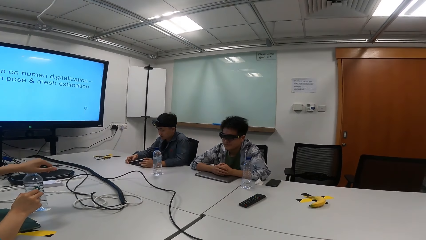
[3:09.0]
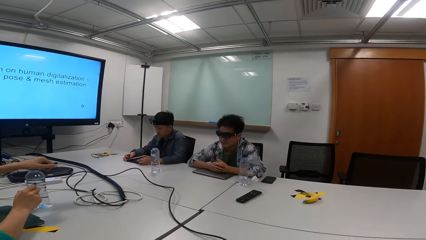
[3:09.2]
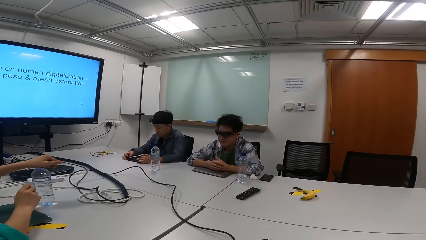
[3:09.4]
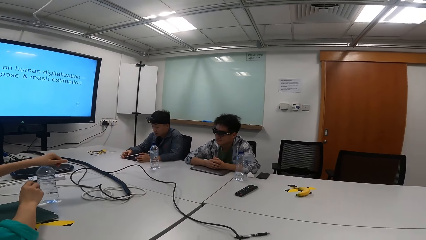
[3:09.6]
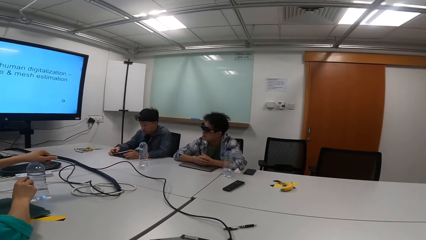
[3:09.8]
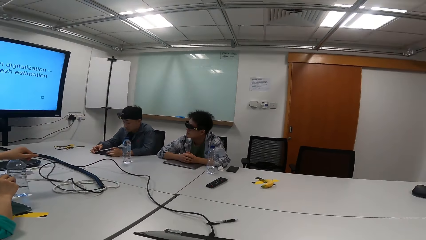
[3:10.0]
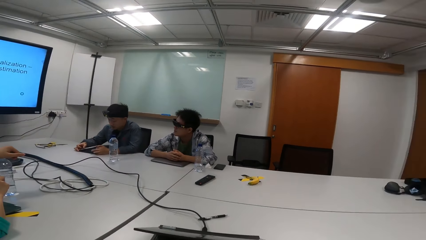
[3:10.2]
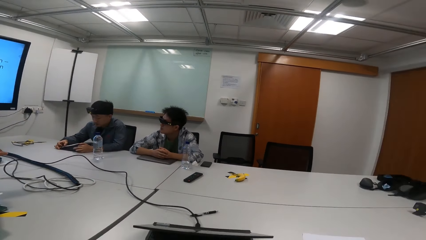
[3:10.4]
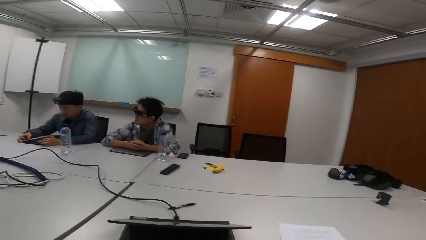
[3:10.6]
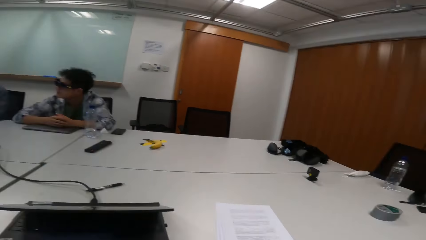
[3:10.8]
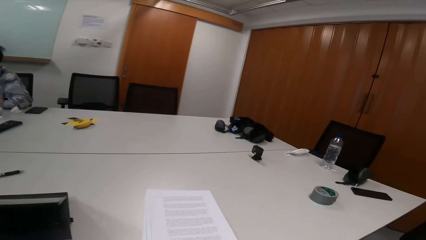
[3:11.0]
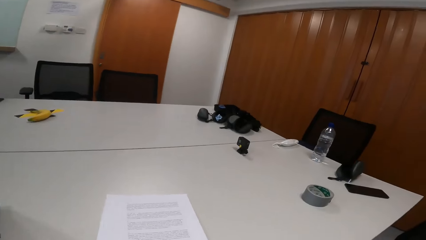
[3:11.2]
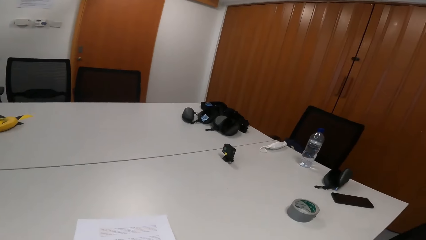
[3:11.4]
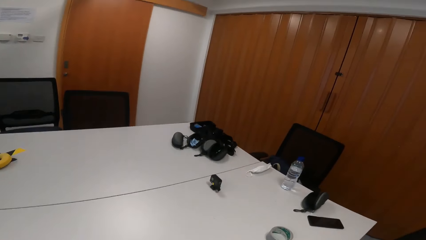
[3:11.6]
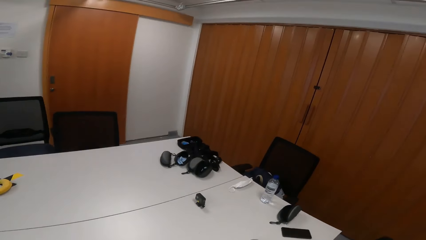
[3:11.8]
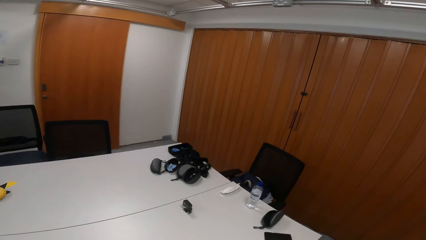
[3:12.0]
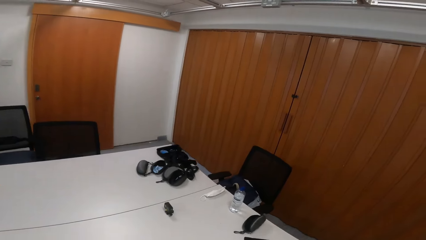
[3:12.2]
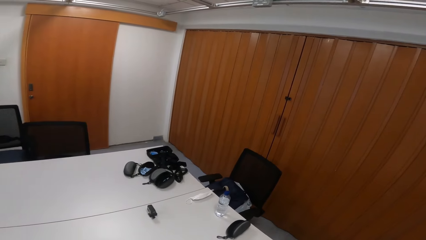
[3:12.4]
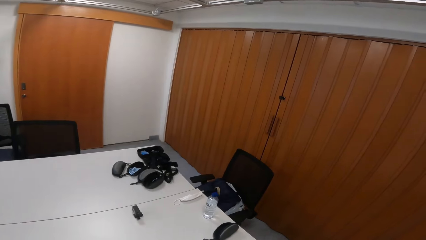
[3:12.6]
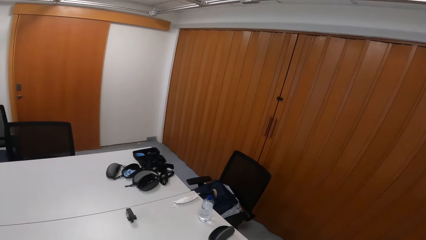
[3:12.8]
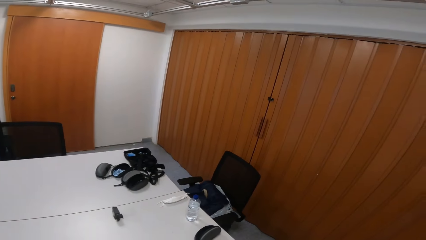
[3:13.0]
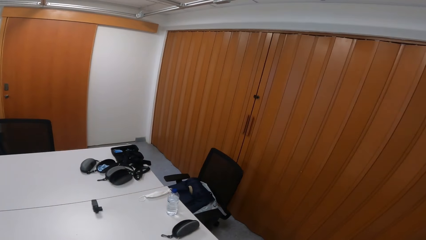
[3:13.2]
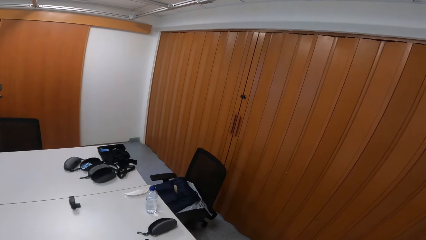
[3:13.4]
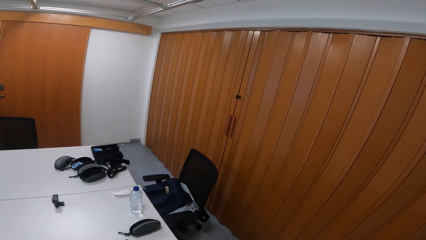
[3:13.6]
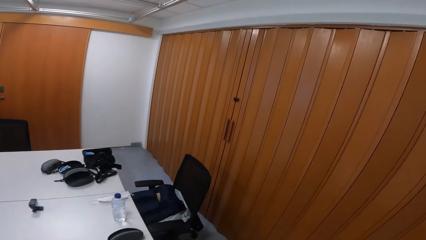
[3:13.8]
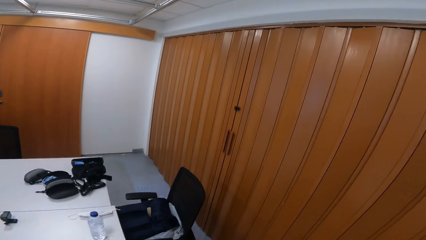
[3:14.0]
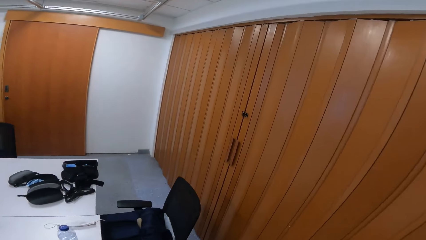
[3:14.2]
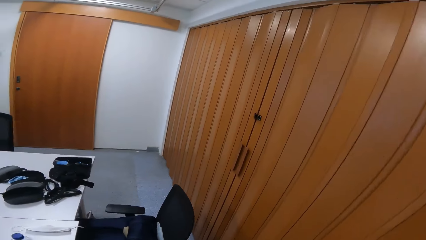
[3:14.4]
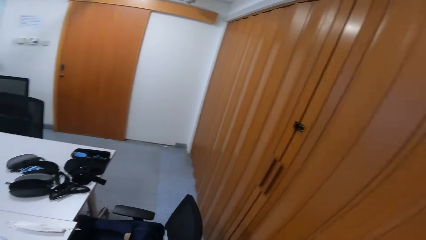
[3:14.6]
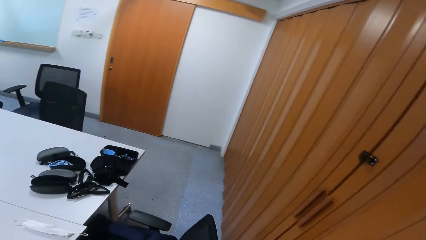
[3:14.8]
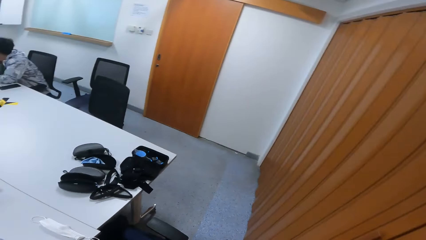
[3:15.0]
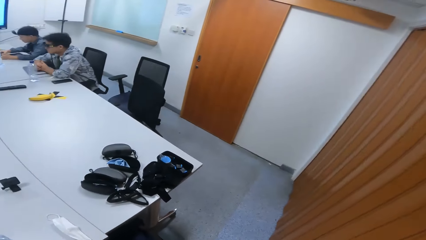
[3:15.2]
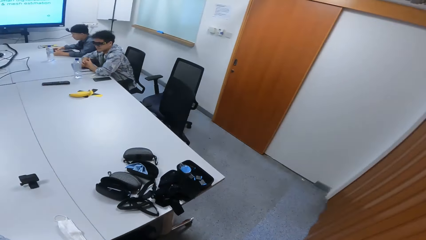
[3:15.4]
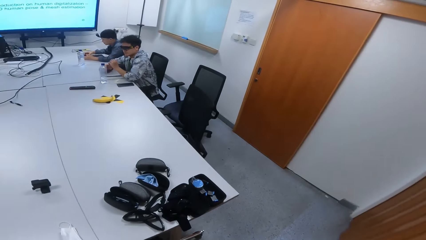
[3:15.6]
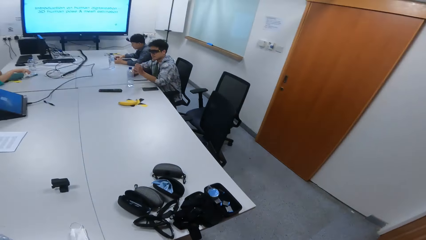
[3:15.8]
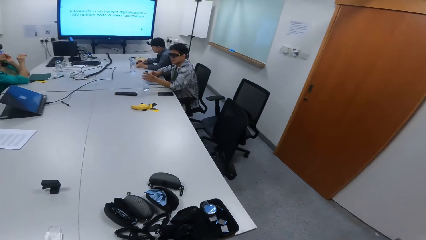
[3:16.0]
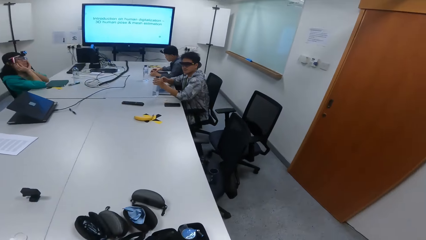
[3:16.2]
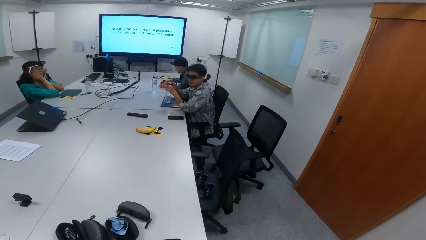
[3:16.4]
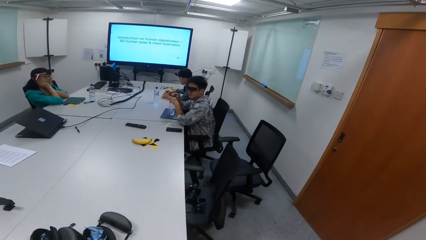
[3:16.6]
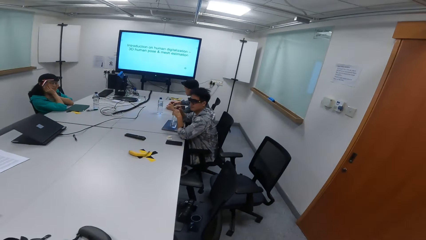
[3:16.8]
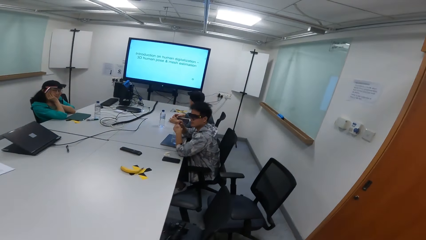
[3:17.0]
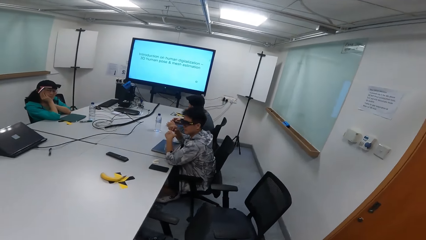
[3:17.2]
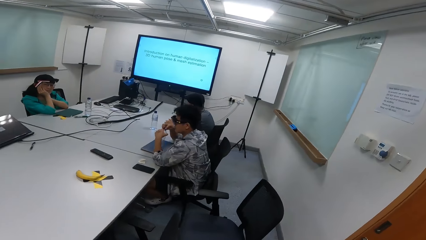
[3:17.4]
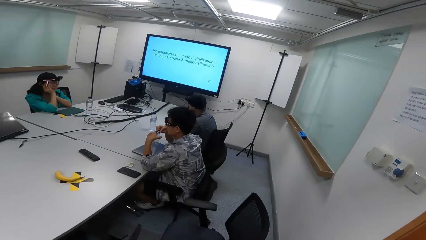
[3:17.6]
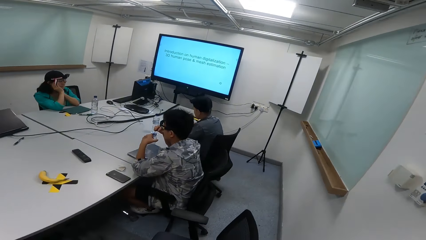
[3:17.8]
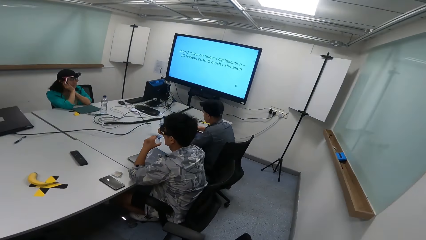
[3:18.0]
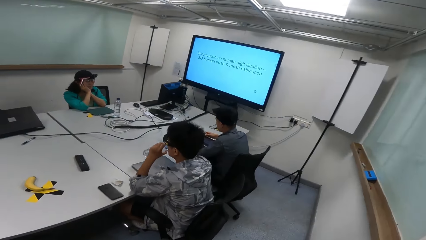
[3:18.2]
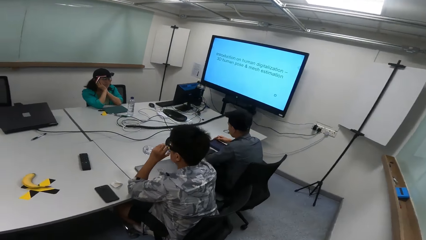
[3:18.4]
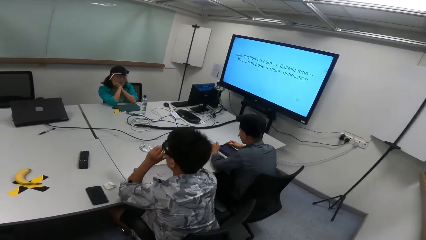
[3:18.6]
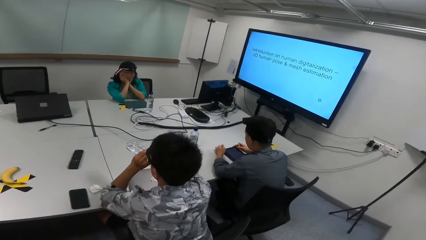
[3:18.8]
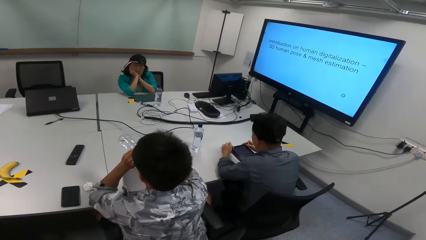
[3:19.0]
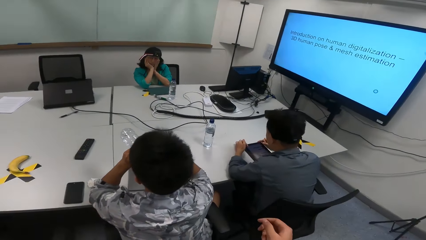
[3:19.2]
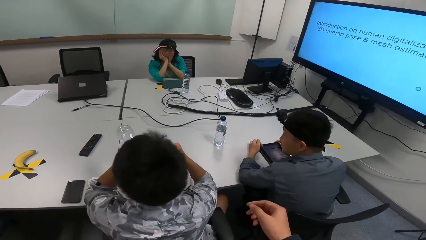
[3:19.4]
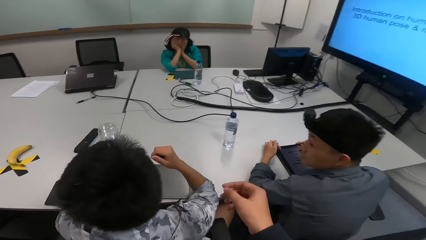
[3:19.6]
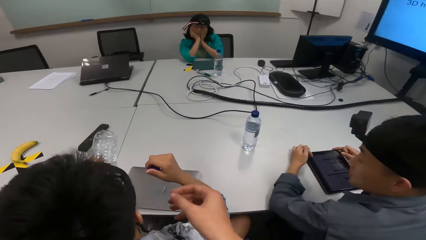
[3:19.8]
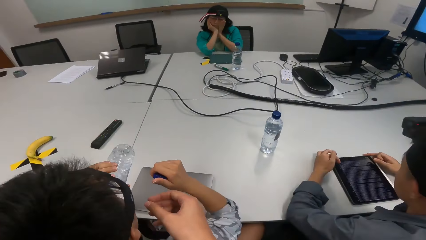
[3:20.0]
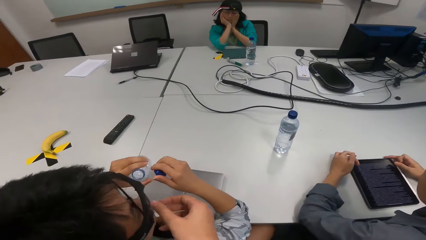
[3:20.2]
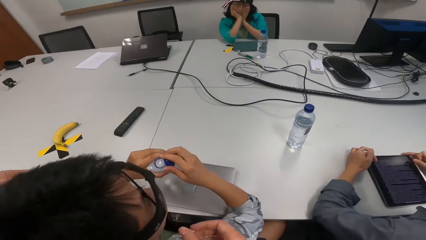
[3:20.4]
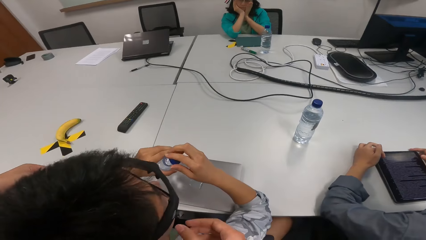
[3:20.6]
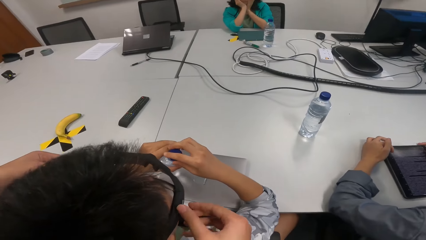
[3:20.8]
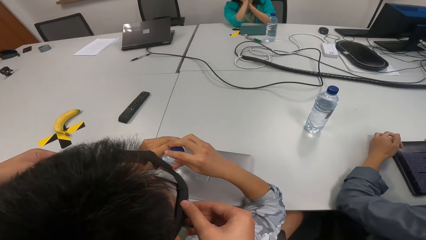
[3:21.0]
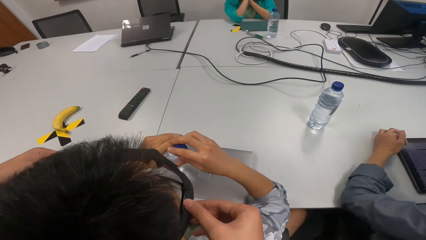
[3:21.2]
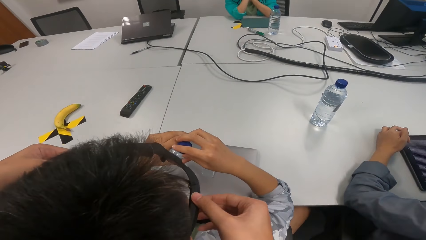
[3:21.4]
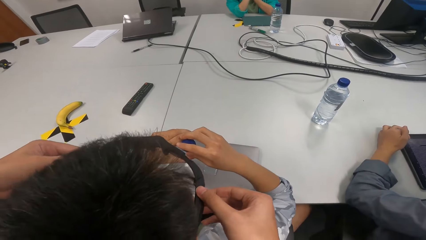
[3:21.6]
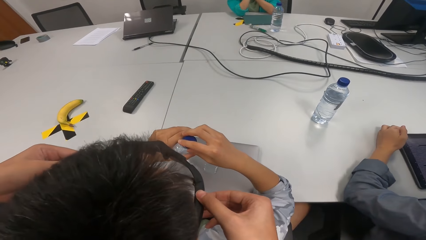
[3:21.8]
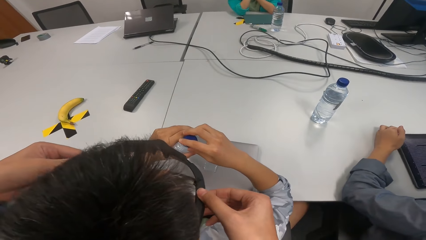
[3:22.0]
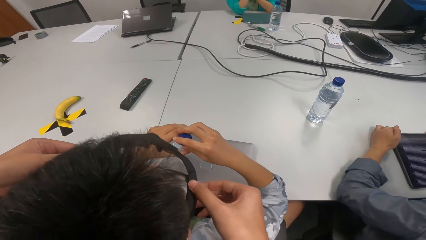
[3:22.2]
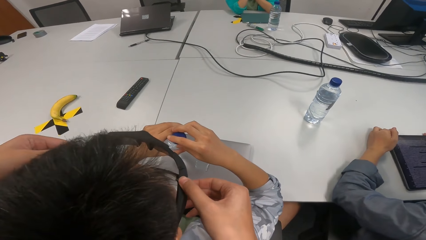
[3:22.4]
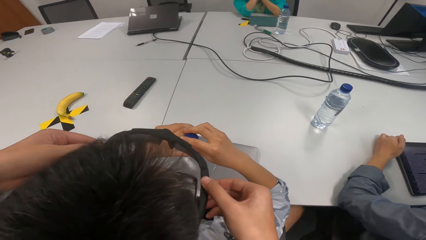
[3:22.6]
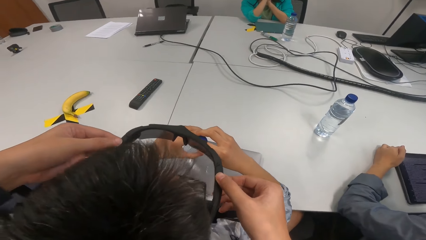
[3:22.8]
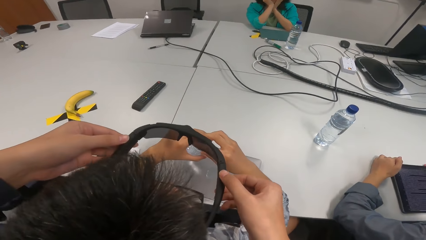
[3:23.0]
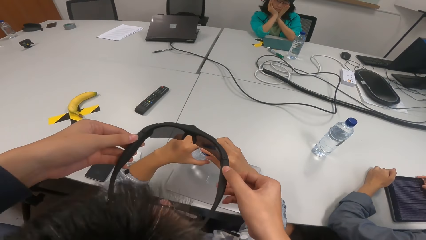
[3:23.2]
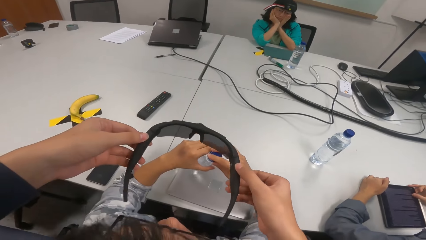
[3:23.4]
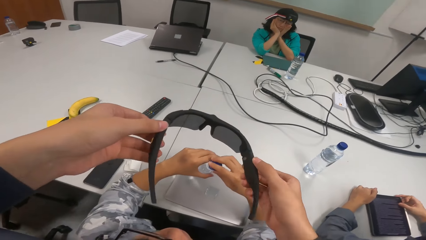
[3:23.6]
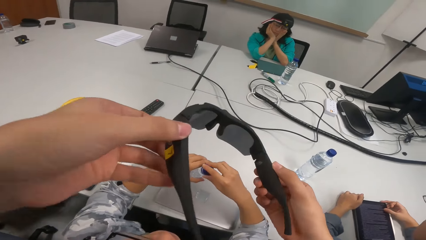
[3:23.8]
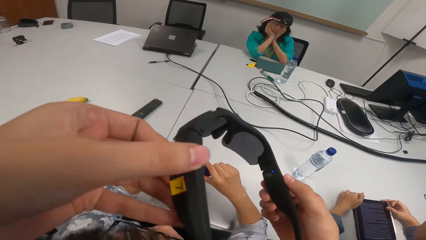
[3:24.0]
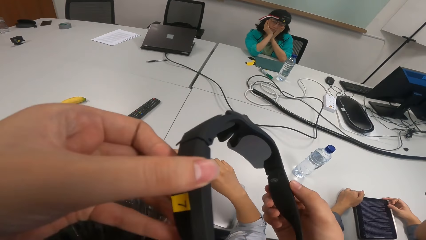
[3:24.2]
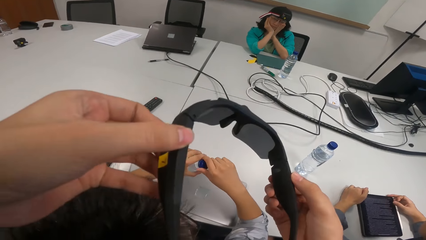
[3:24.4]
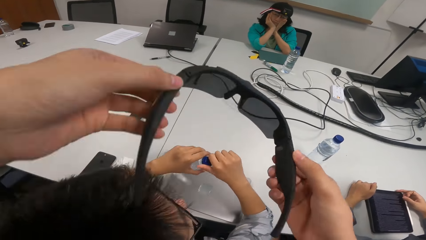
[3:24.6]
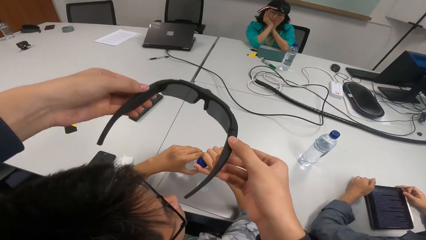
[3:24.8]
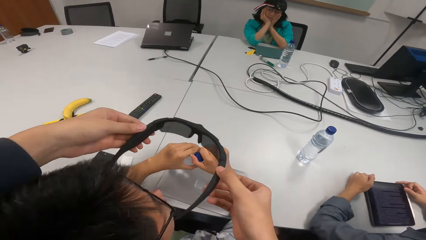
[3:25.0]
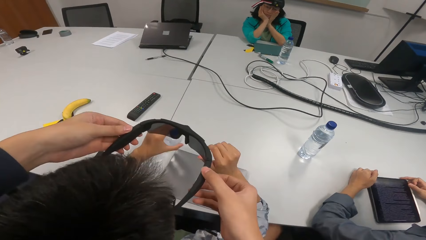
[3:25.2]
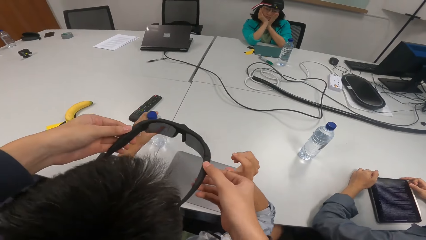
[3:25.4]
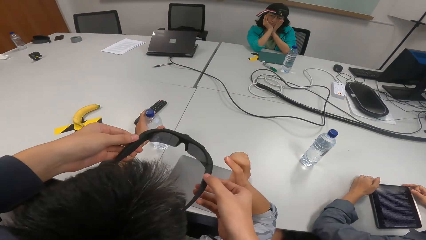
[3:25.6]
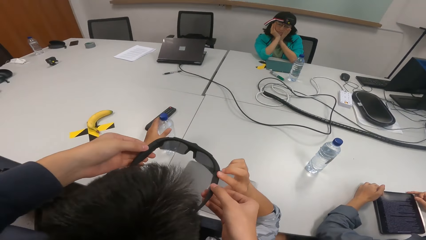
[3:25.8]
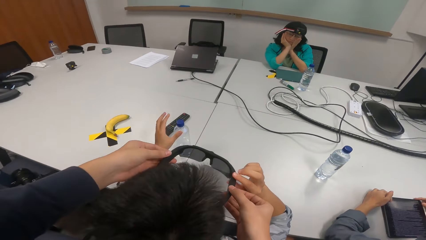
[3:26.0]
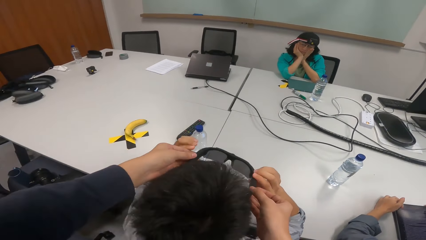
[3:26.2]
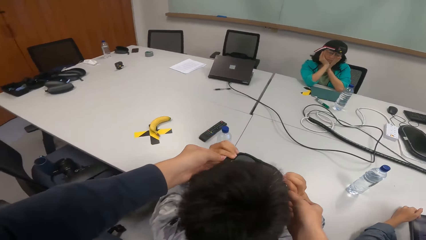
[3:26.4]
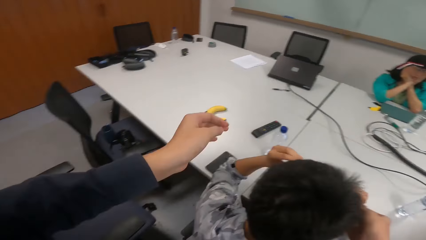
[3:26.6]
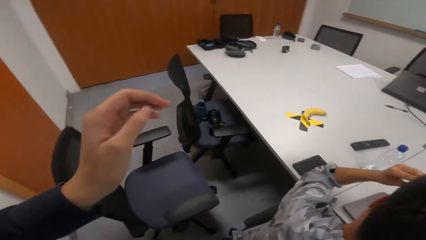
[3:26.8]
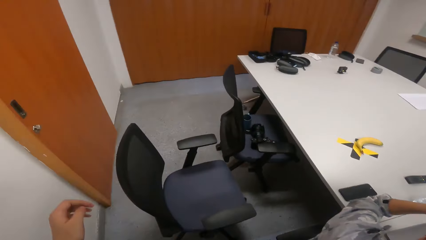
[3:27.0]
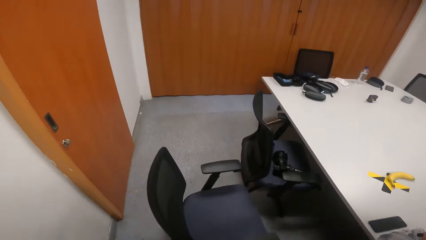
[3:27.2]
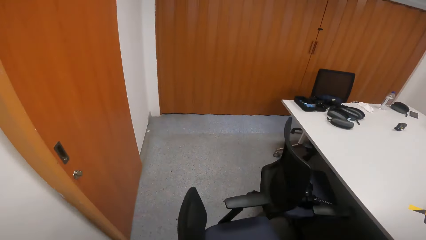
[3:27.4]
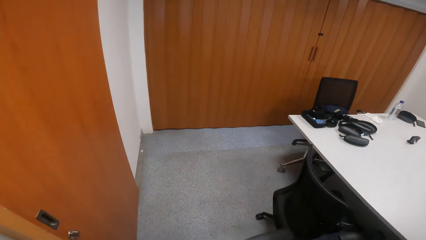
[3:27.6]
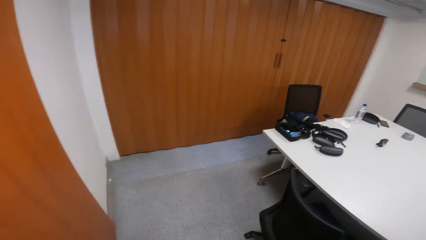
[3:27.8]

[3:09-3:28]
The camera wearer walks in the room. A man picks up a bottle, opens the bottle, and drinks water. The camera wearer removes the man's sunglasses camera. They stare at the sunglasses camera and give the sunglasses camera to the man. The man places the bottle on the table and picks up the sunglasses camera. The camera wearer walks in the room. The man wears the sunglasses camera.
